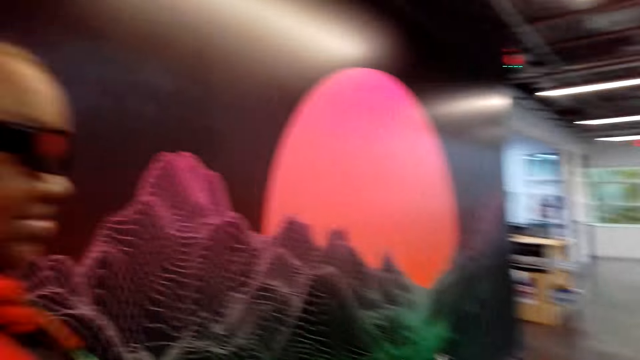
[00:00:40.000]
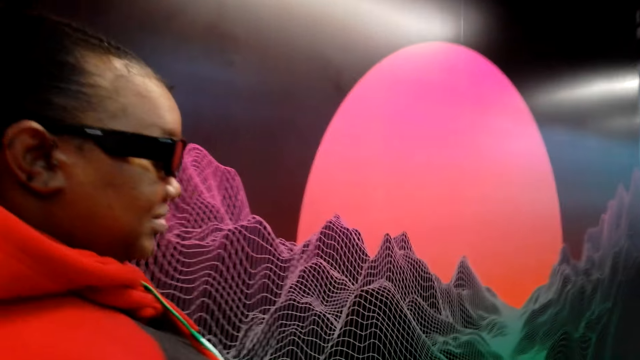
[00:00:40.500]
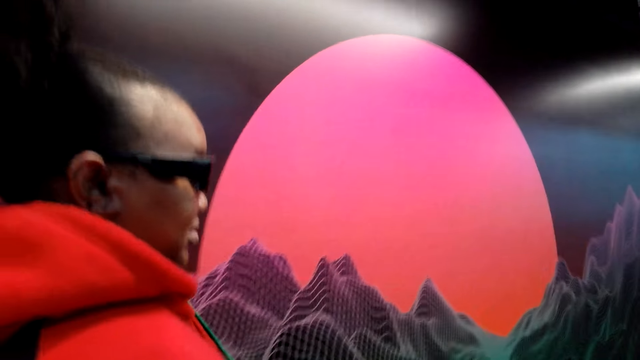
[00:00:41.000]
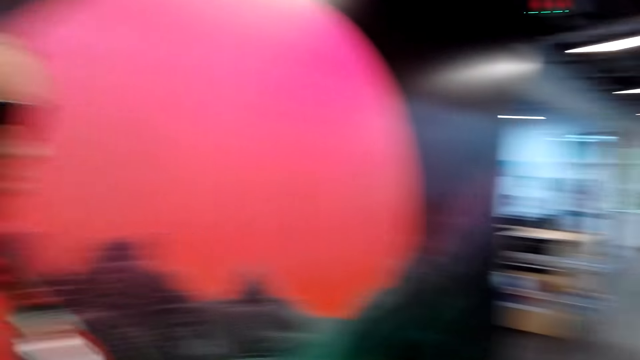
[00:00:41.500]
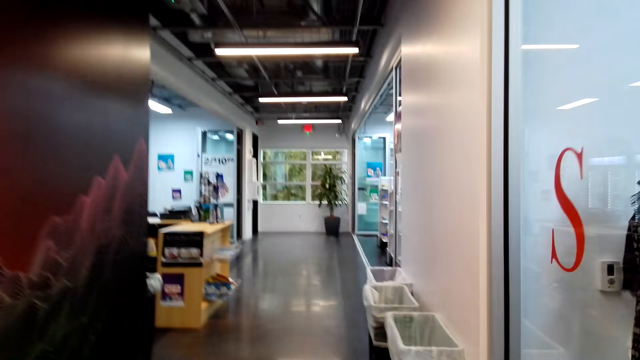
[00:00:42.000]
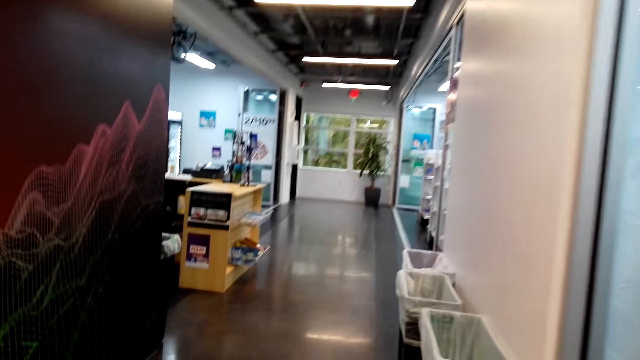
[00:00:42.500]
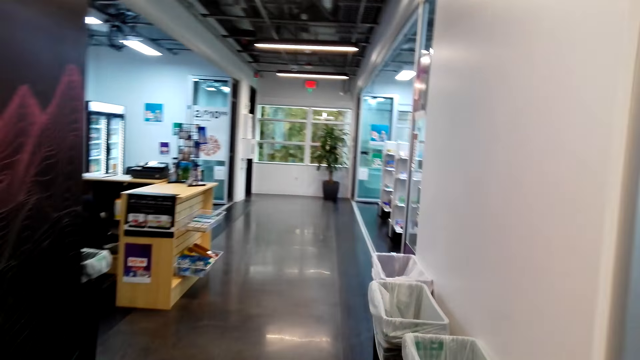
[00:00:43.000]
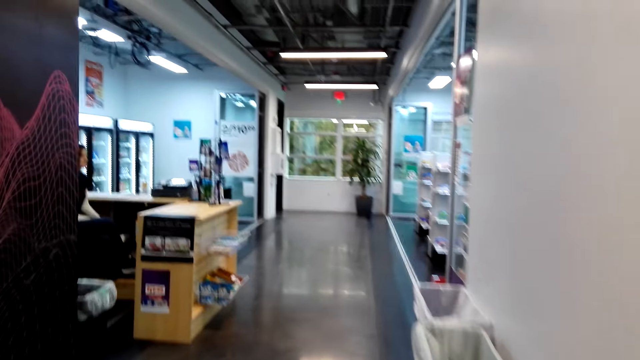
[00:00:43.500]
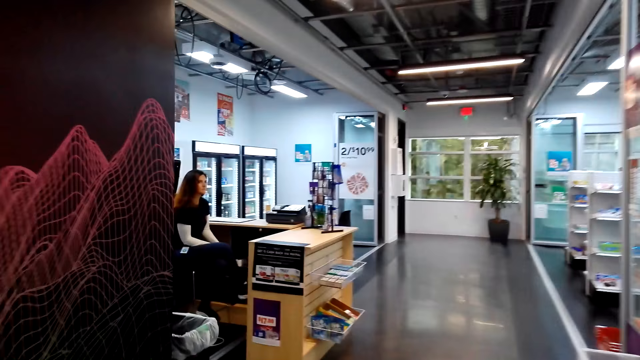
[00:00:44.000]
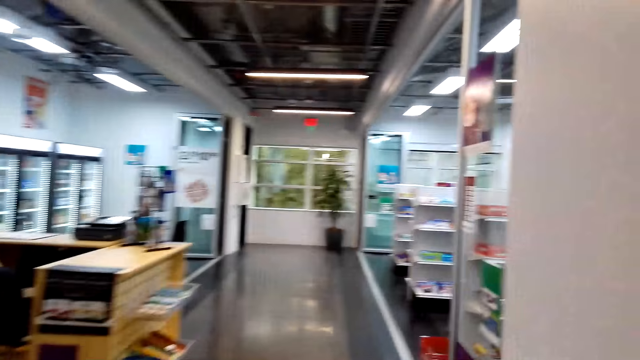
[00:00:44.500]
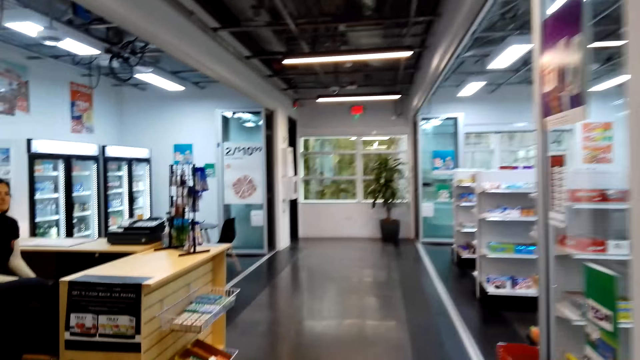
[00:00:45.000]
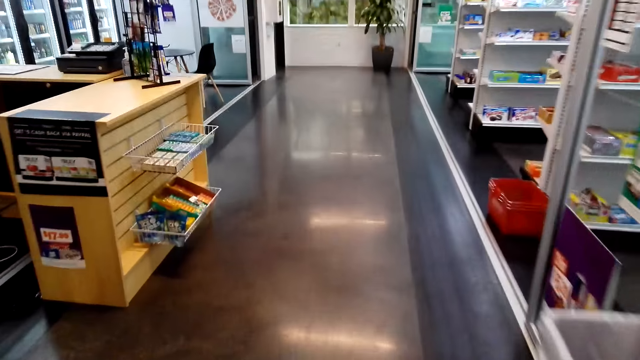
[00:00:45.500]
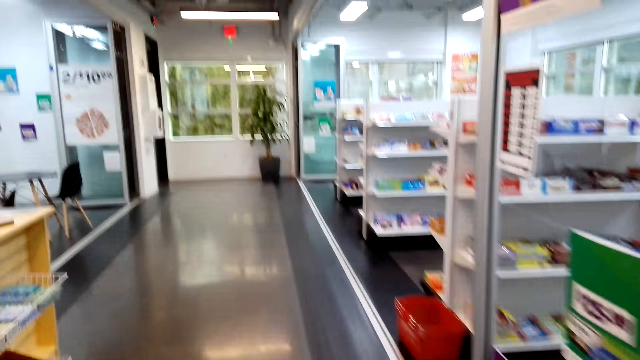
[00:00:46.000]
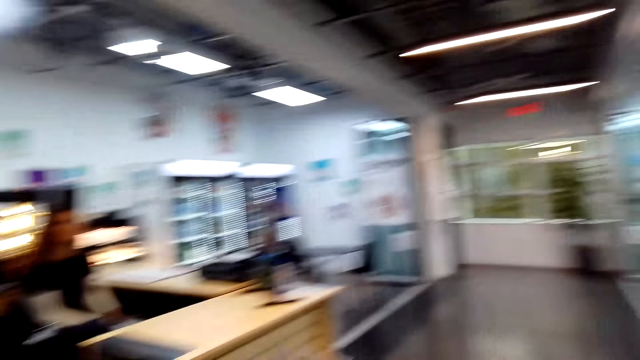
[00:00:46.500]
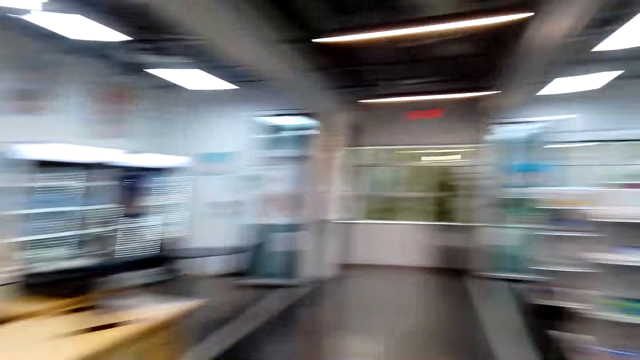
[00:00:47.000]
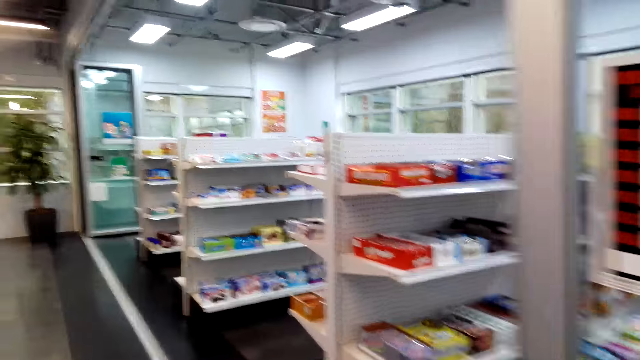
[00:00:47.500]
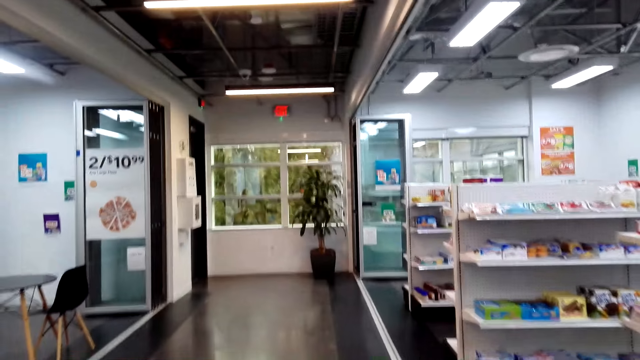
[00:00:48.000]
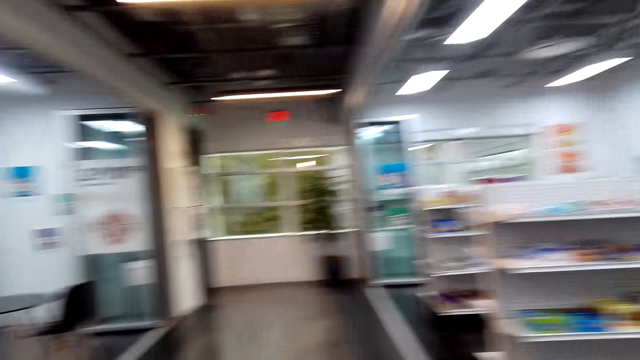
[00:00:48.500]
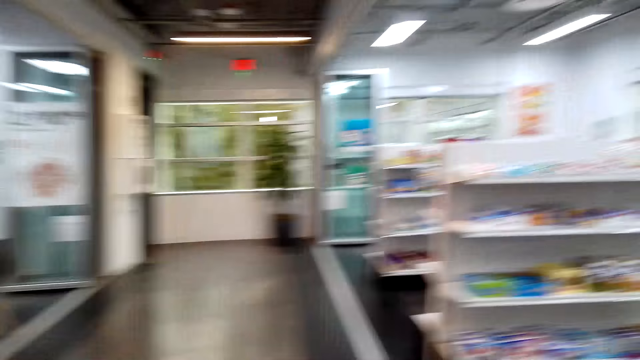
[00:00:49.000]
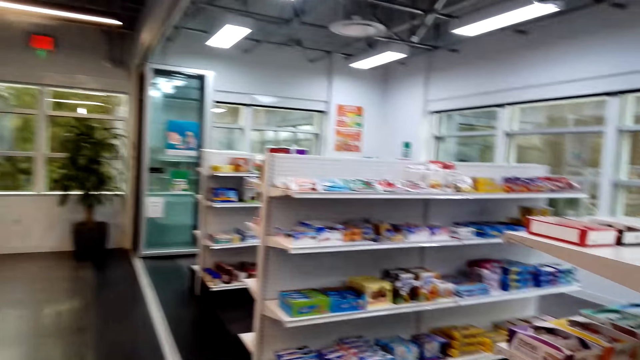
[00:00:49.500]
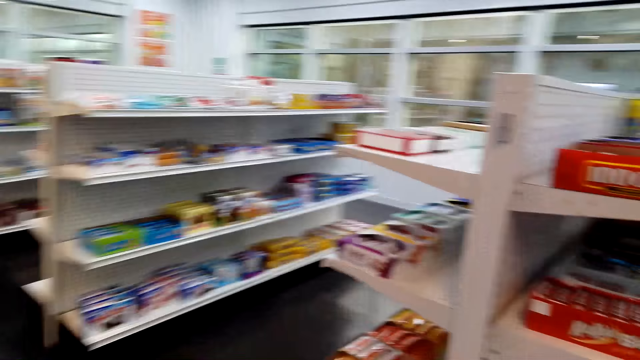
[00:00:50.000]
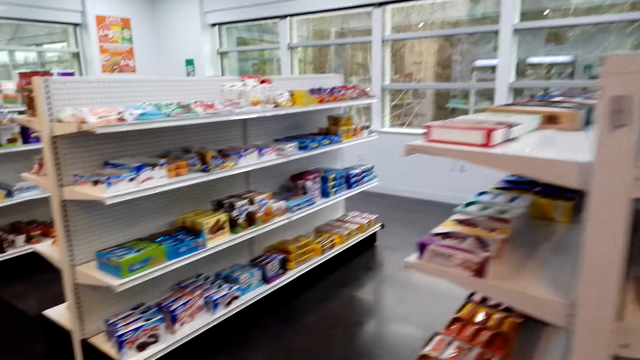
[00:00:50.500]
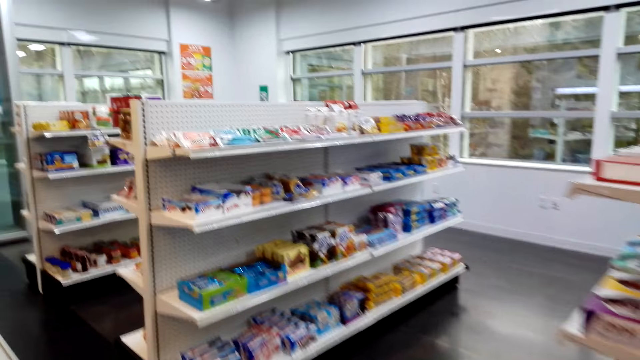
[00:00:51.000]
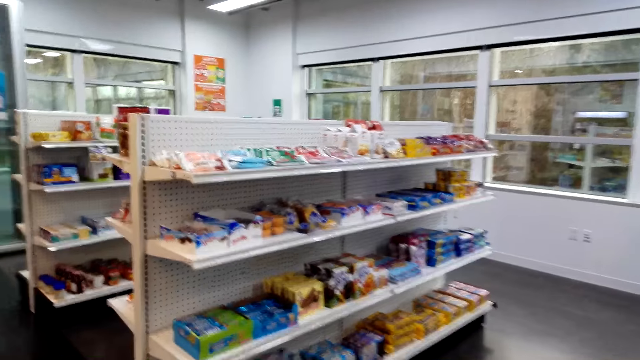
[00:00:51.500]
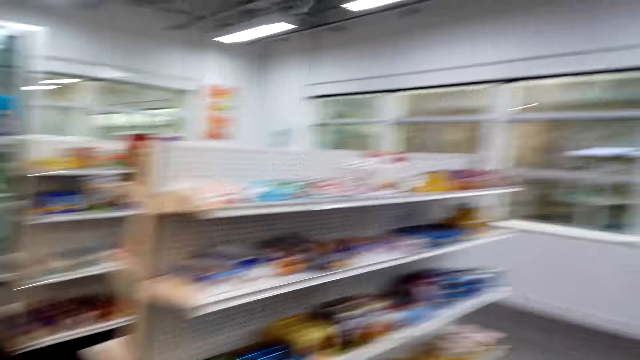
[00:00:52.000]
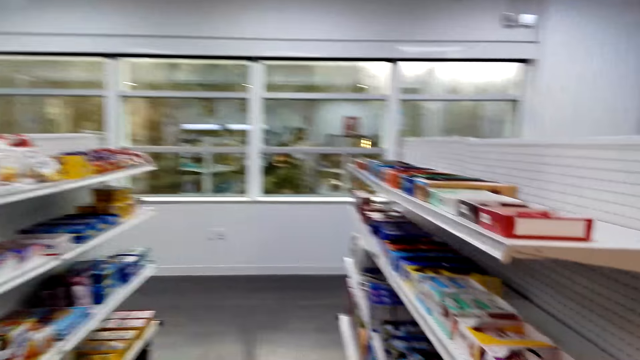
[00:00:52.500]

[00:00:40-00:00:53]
The camera wearer converses with the cashier.

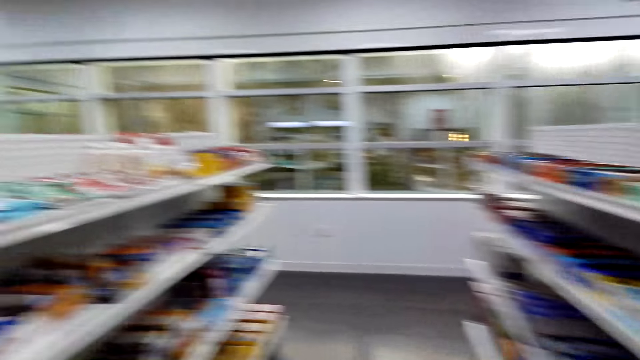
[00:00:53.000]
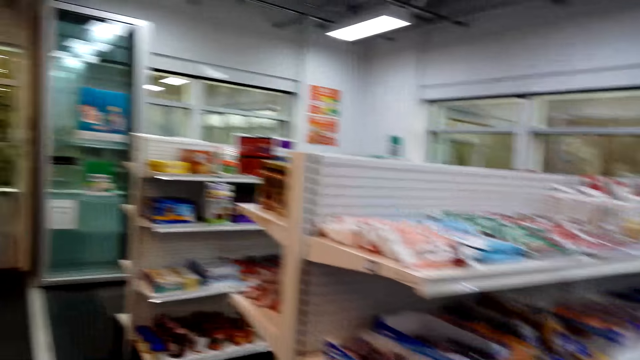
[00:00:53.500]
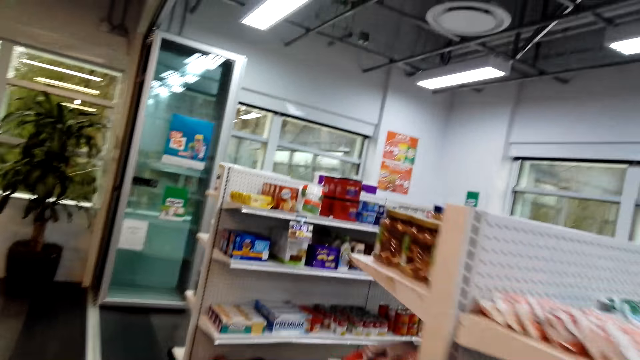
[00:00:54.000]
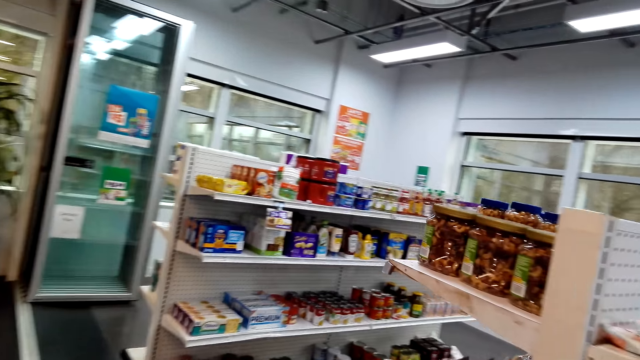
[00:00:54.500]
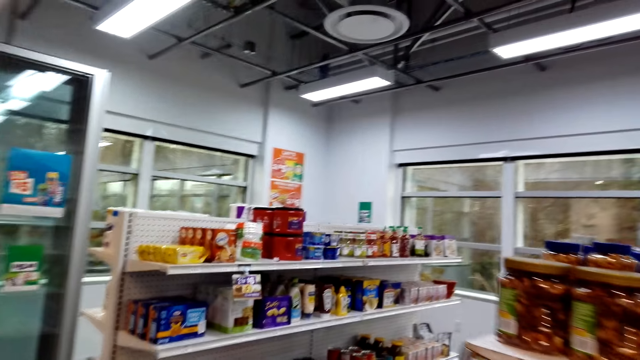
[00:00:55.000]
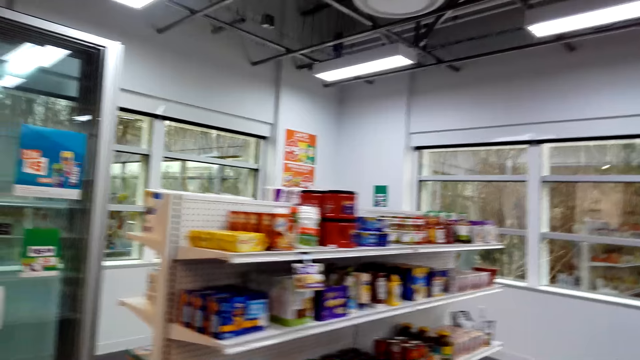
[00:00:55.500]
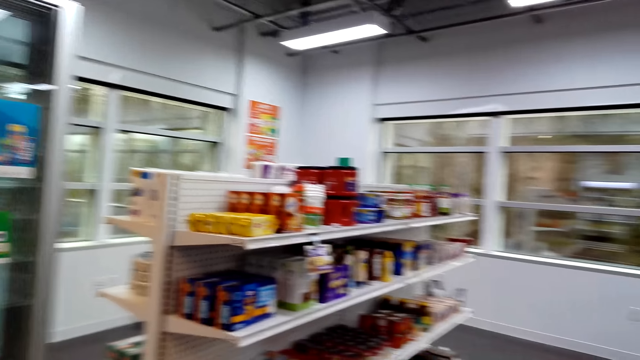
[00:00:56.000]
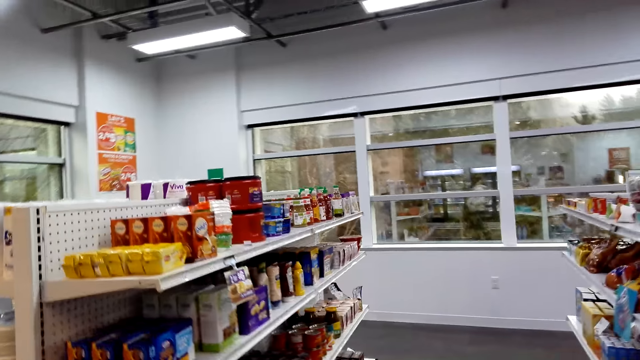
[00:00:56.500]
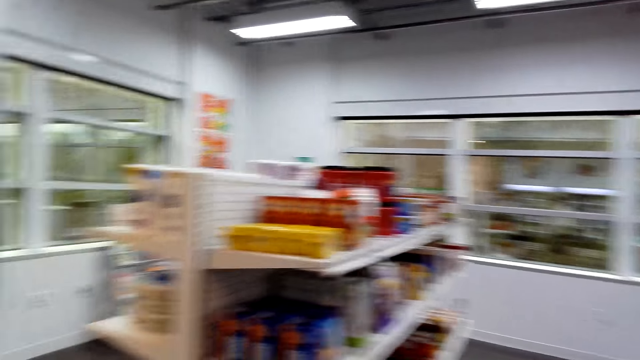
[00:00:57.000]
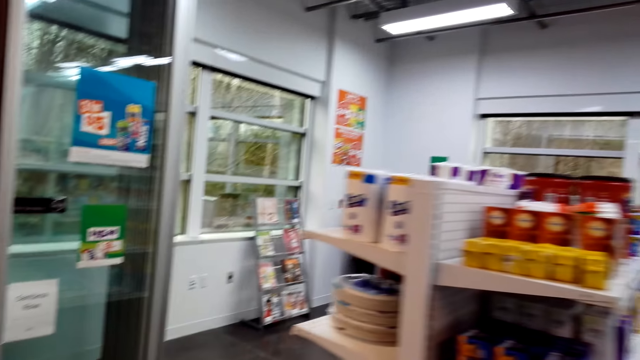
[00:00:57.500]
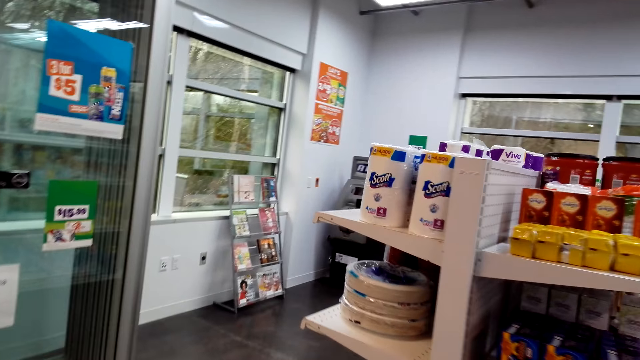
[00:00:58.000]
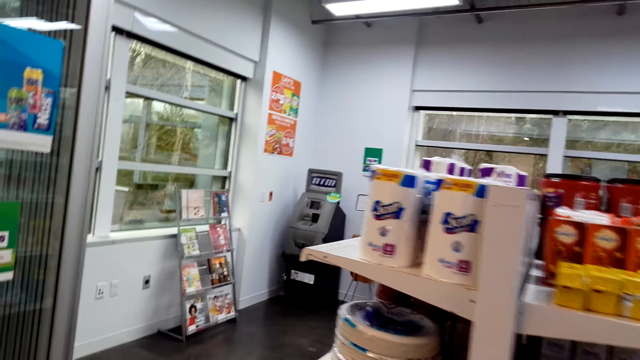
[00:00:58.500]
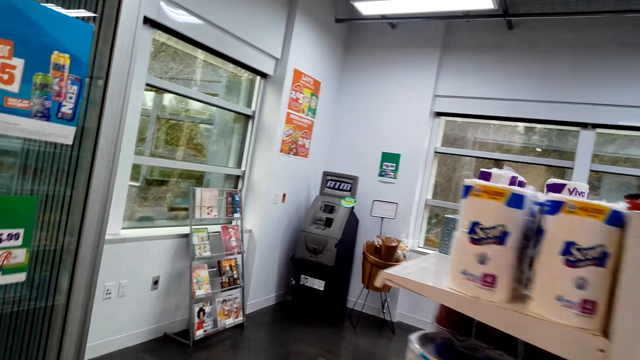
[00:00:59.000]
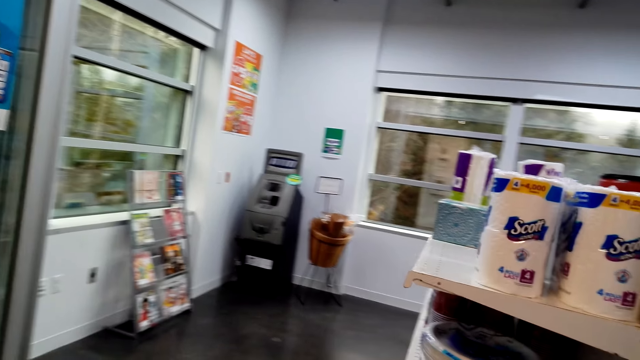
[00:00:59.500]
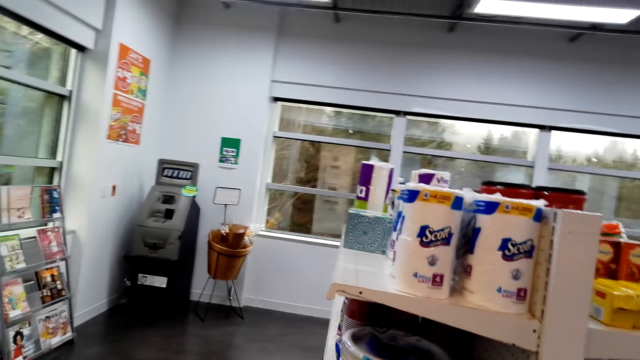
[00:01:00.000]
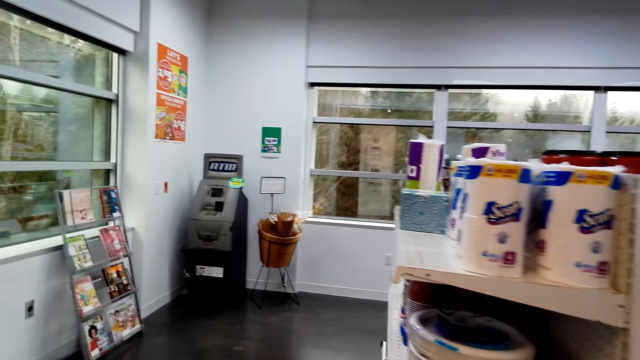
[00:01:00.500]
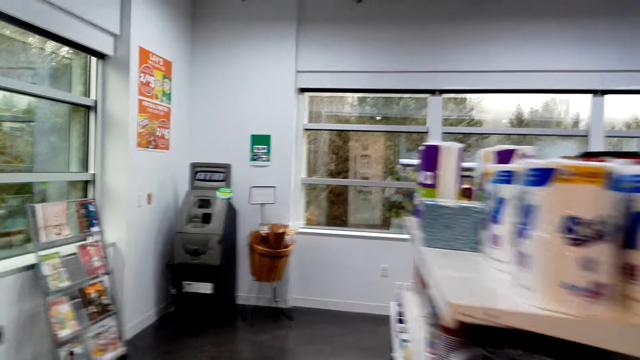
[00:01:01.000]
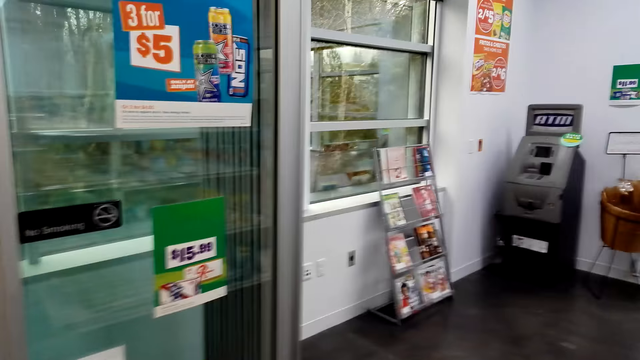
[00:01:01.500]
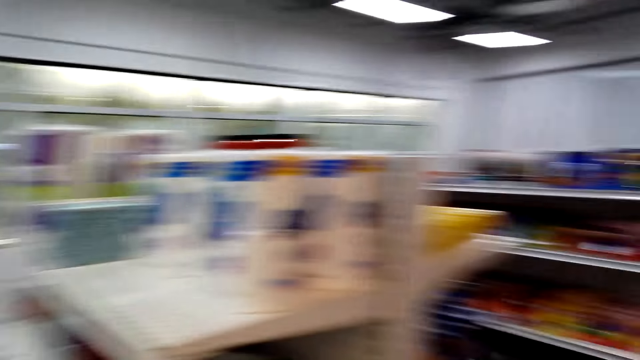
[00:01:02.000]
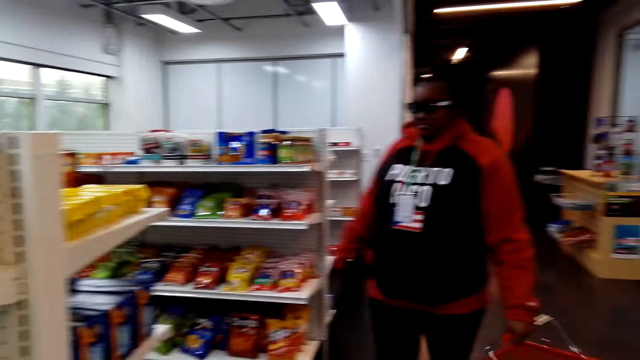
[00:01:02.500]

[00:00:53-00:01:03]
The camera wearer walks around the store. They look at the supermarket shelf. They walk around the supermarket.
